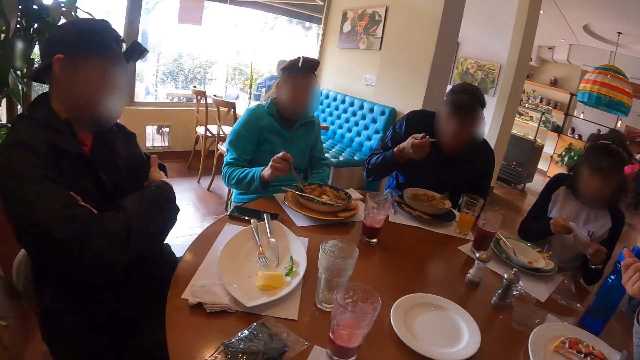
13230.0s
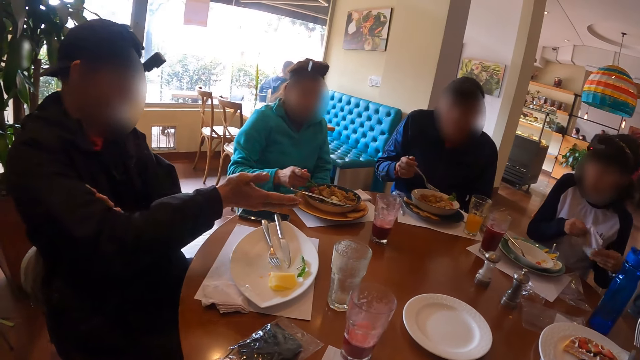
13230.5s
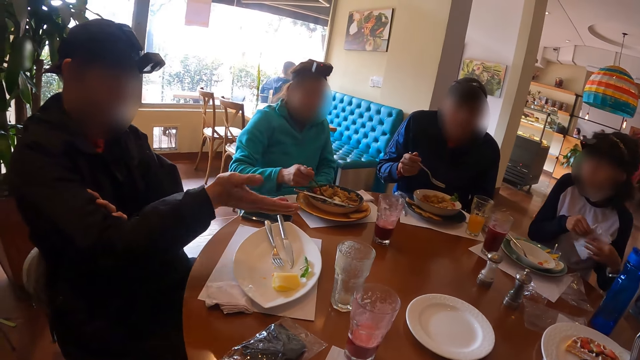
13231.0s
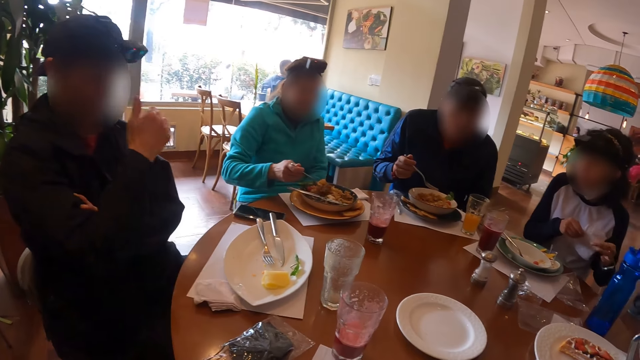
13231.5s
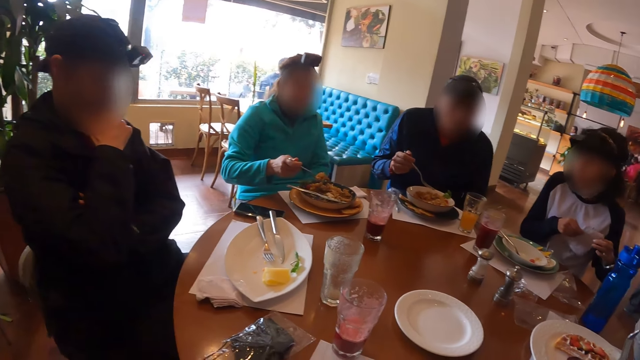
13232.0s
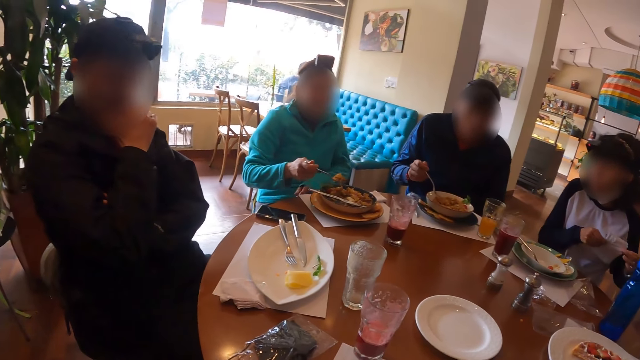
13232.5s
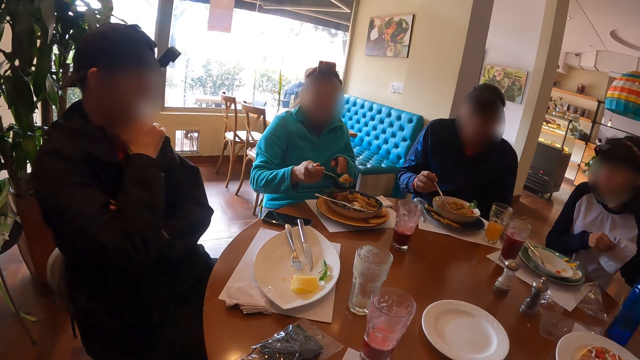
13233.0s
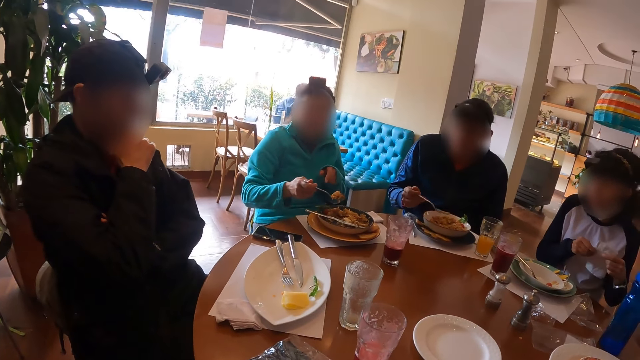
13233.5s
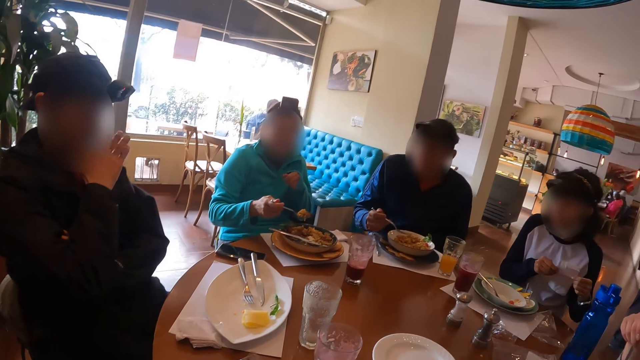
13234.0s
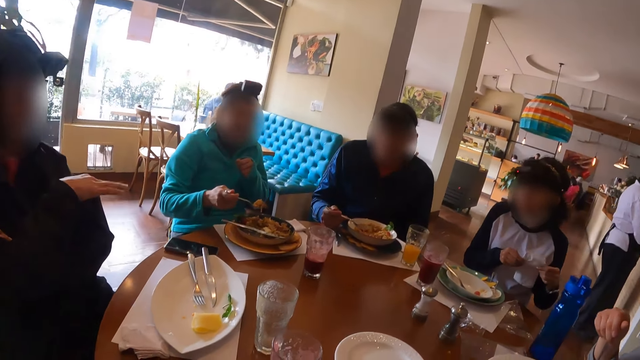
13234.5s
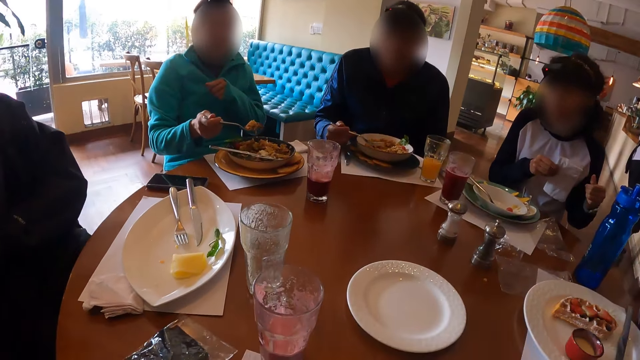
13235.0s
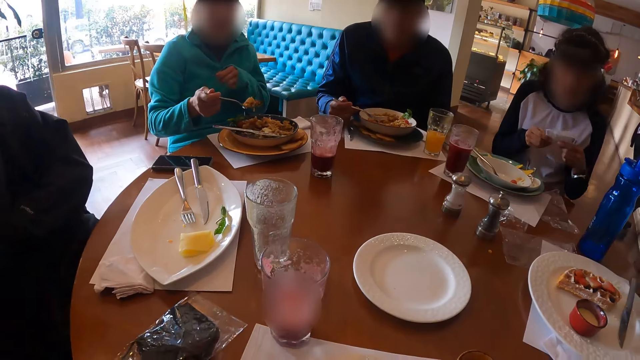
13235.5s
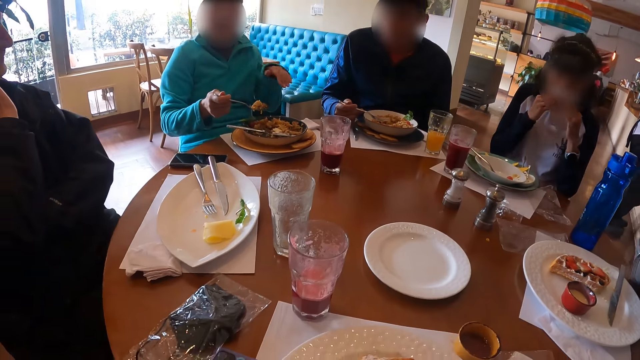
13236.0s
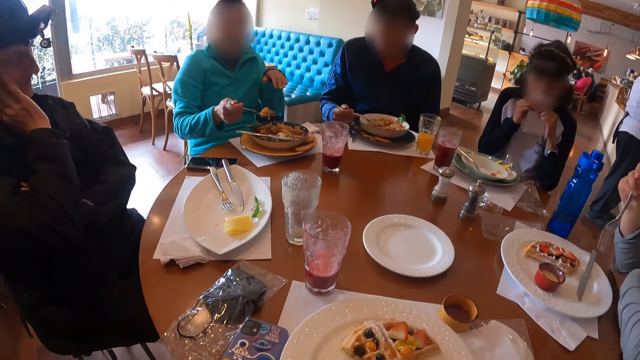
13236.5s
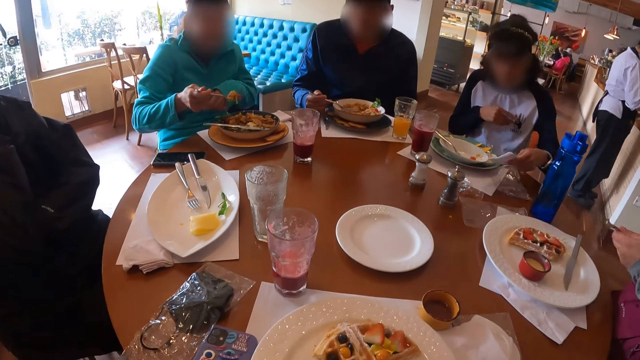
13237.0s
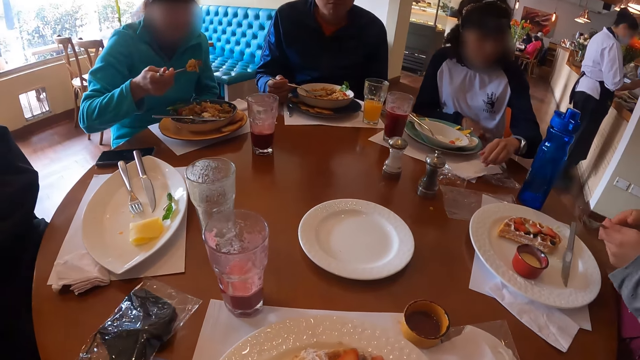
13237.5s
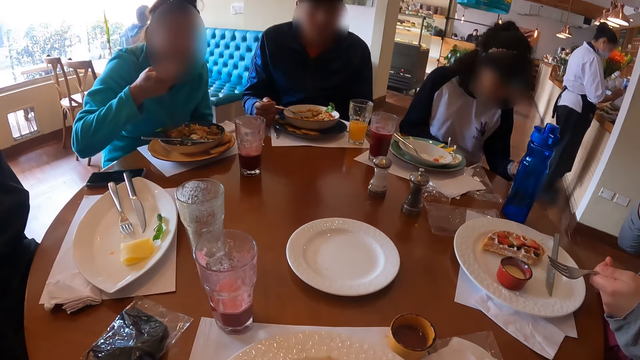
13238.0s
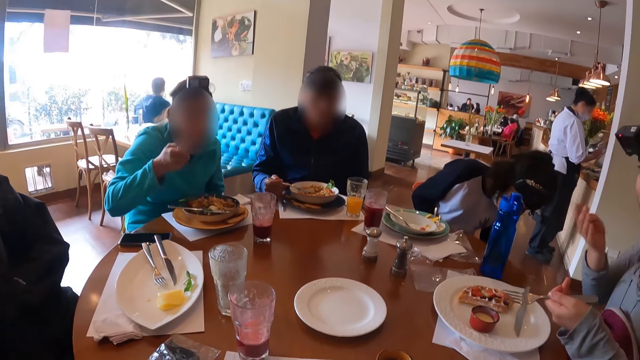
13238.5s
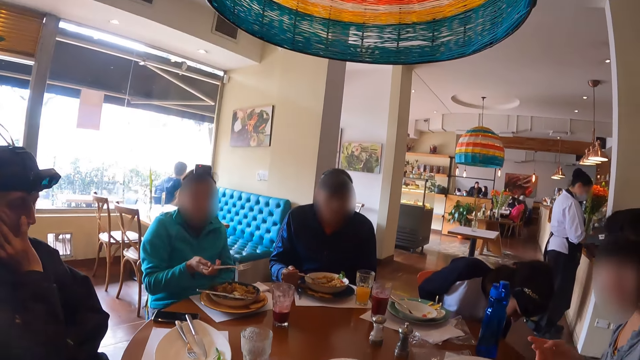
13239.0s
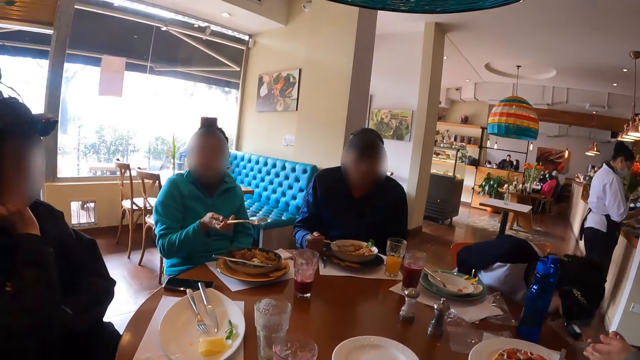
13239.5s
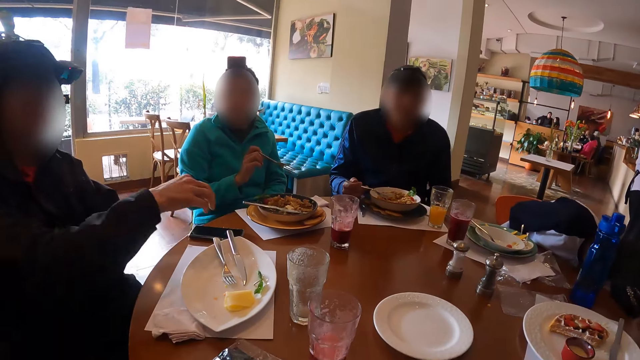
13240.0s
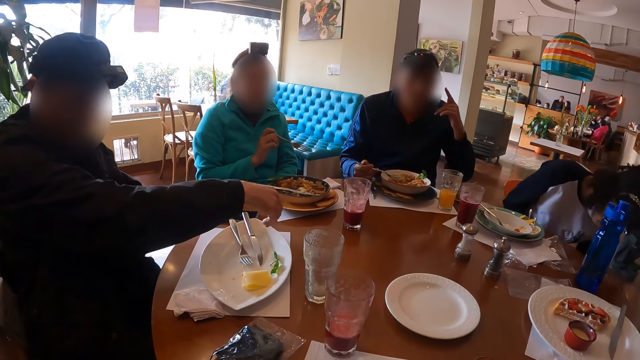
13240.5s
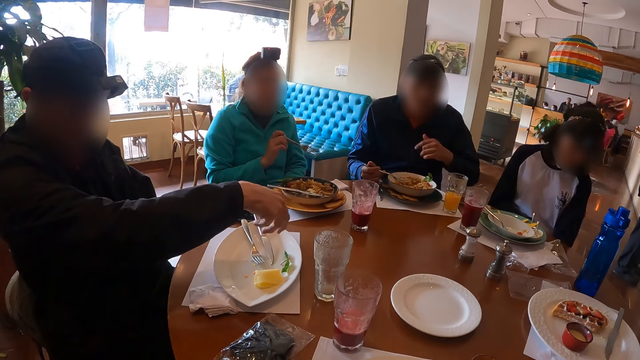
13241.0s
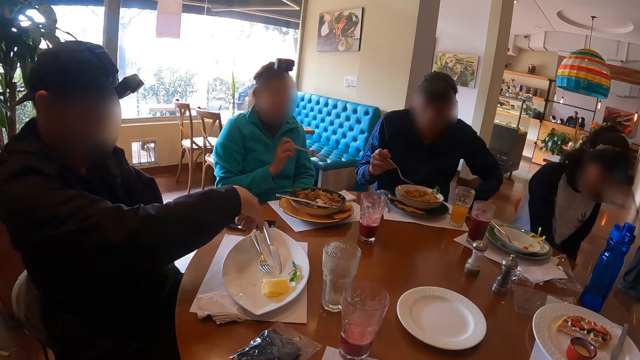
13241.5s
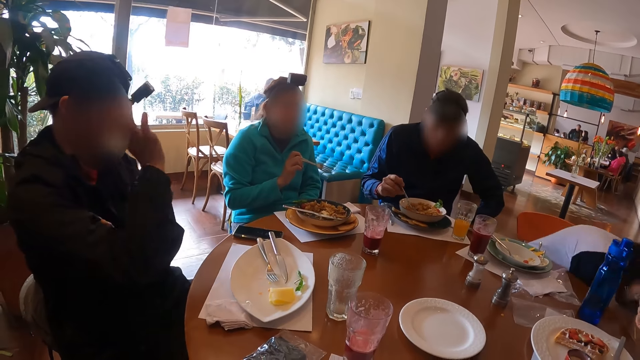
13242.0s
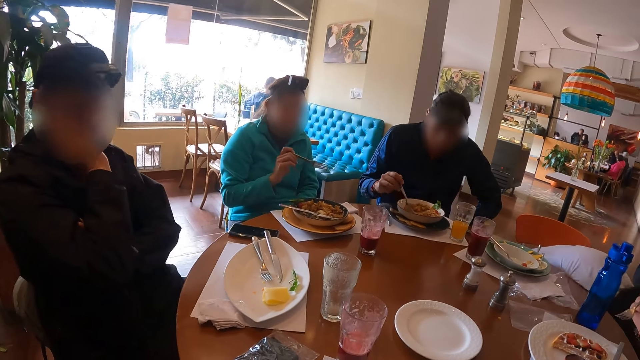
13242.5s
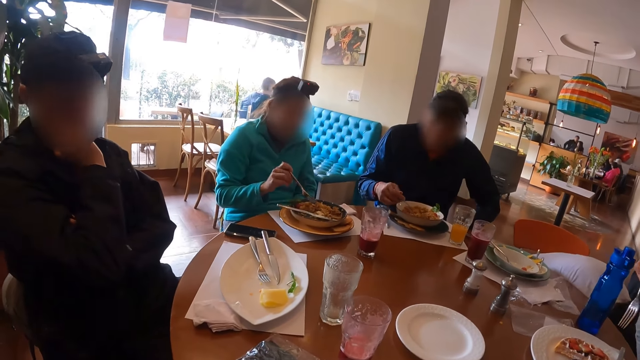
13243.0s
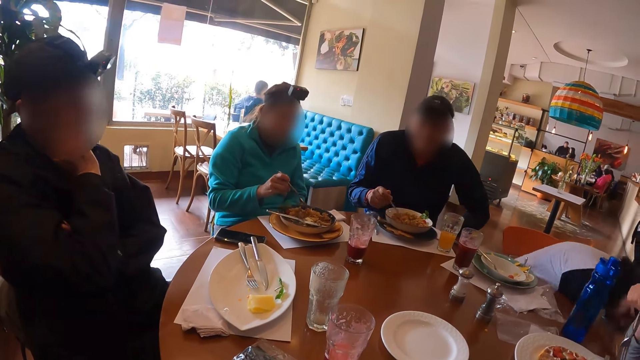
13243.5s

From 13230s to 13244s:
A man converses with a woman. Another woman cleans her mouth with the tissue paper in her hands. A third woman passes the fork in her left hand to her right hand. The first woman eats from the plate on the table with the fork in her right hand. The second woman drops the tissue paper on the table with her left hand. The third woman converses with the group of people at the table. The second woman bends under the table. The first woman converses with the group of people on the table. Another man converses with the group of people on the table and dialogues with the second woman.

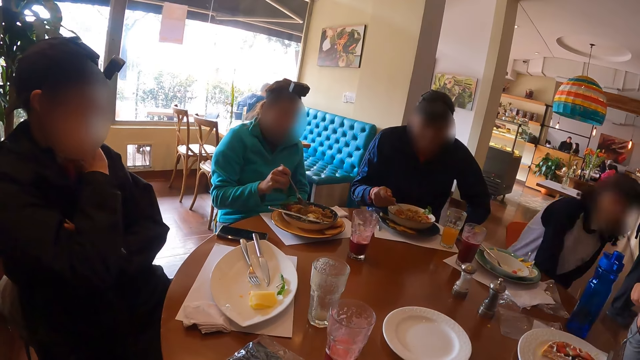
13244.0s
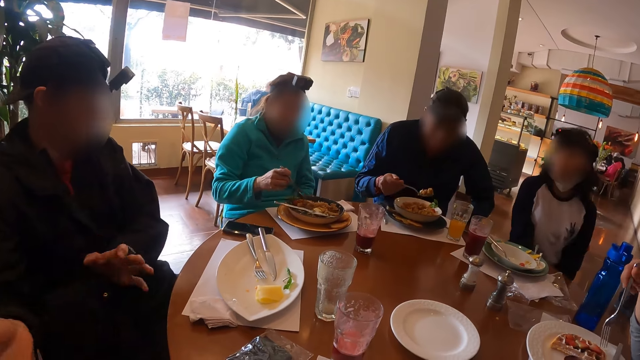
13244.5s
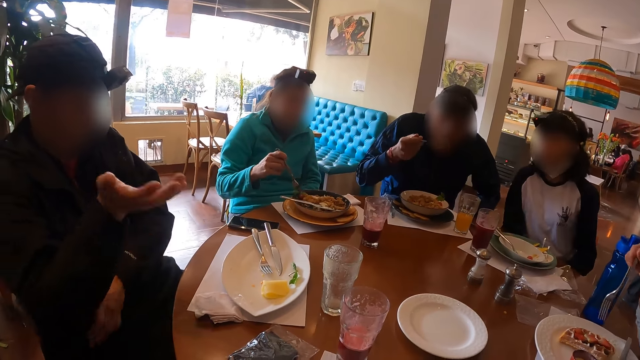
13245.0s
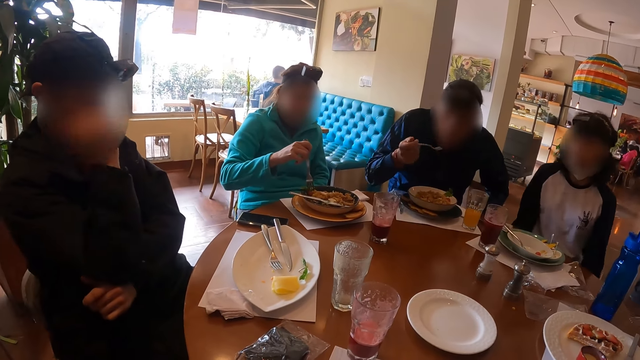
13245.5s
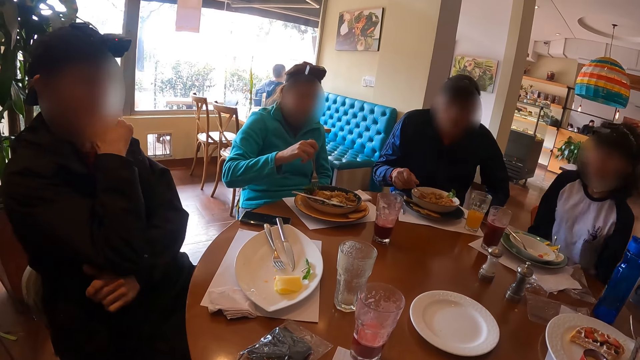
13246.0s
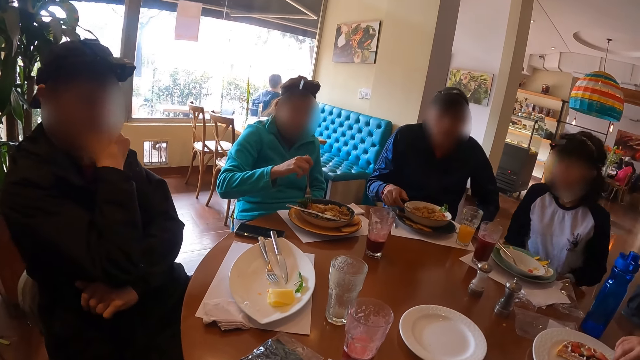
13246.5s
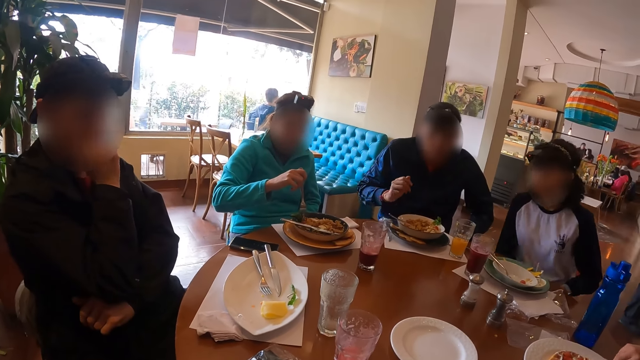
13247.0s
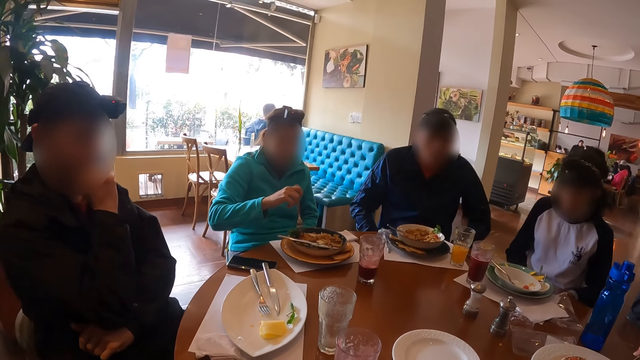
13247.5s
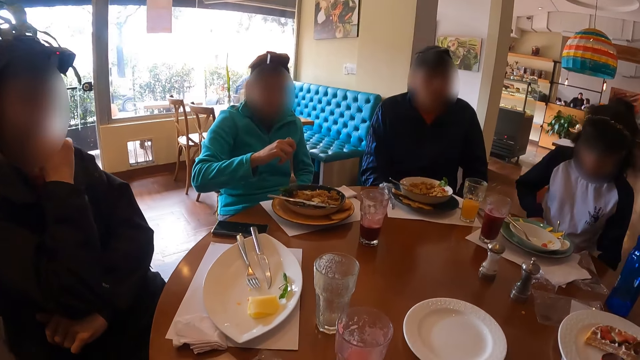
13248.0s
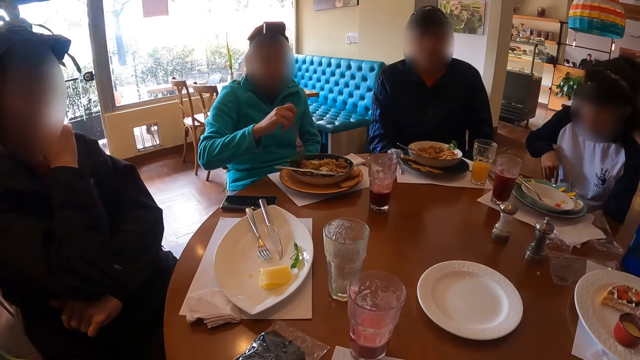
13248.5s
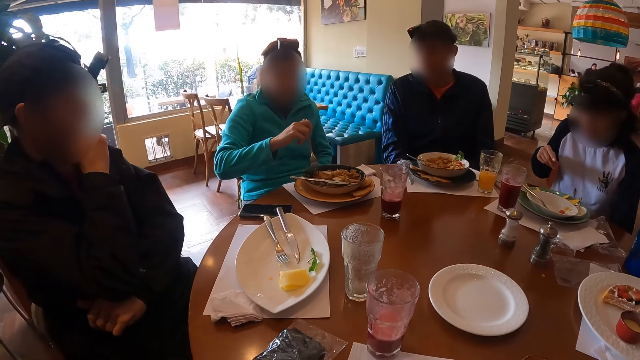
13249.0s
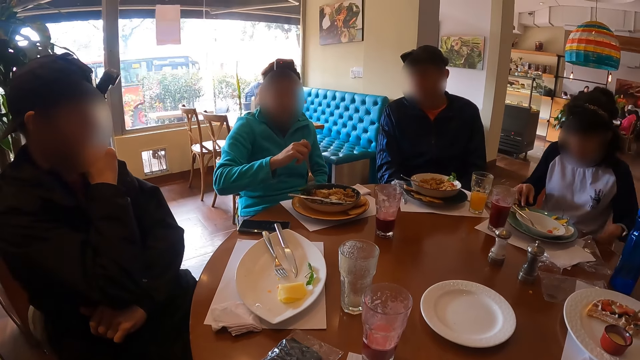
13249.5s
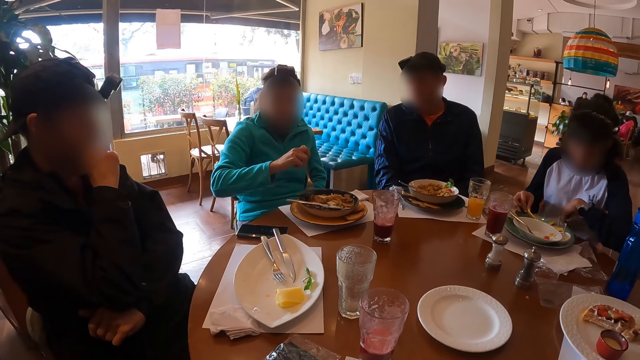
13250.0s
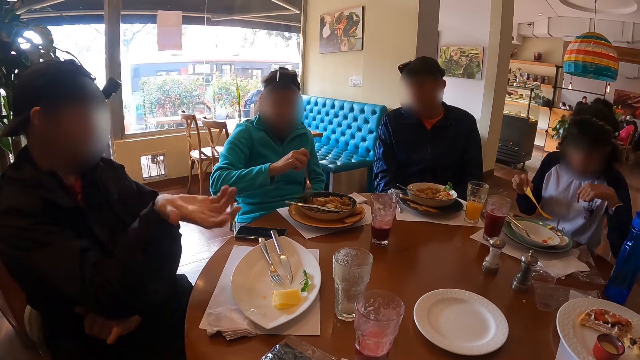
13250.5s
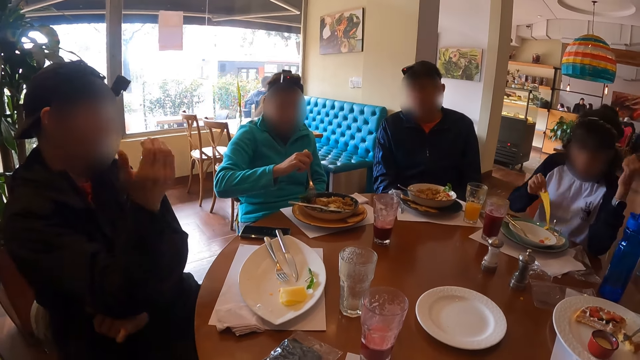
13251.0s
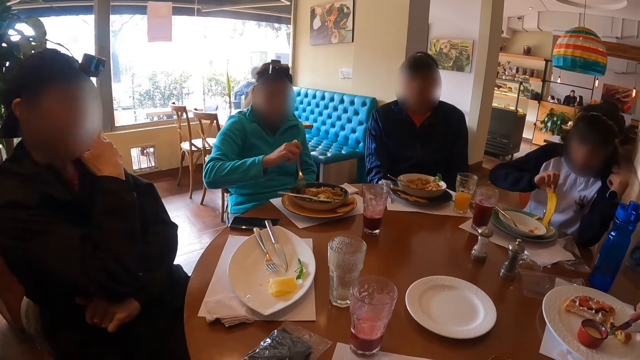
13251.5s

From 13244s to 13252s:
A lady bends down. A man eats food from the plate on the table with the fork in his right hand. The lady picks chips from a plate with her right hand.
